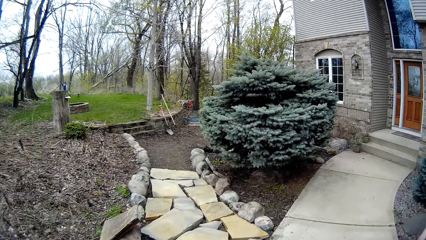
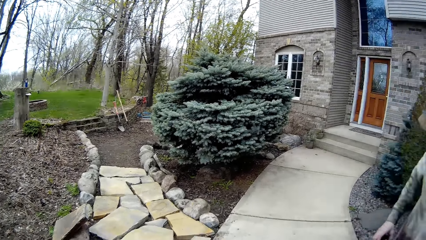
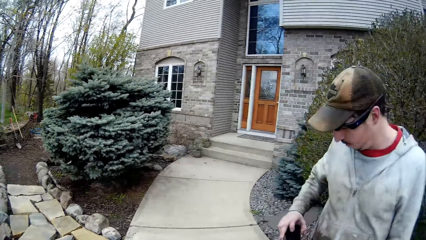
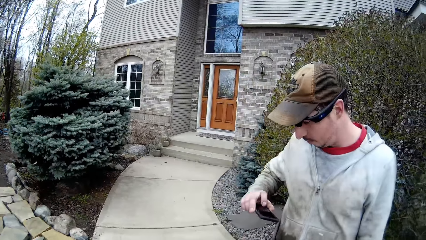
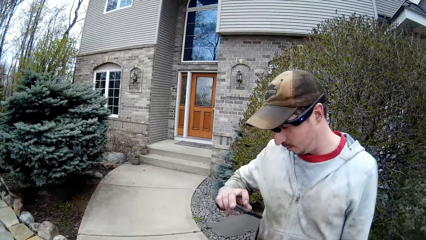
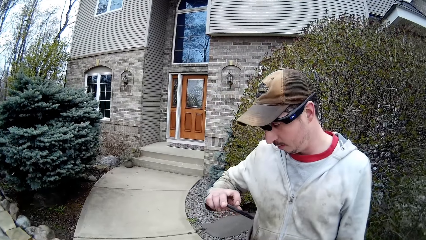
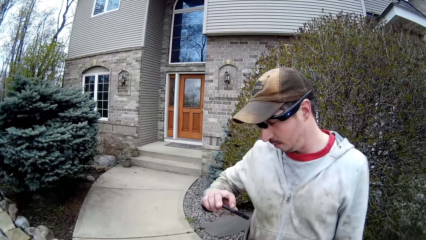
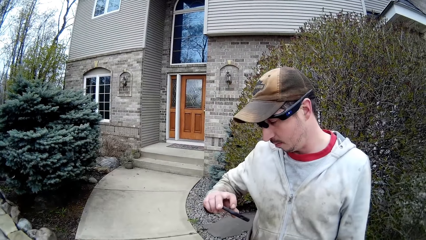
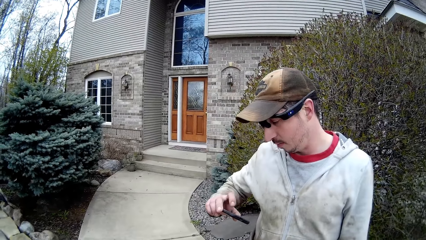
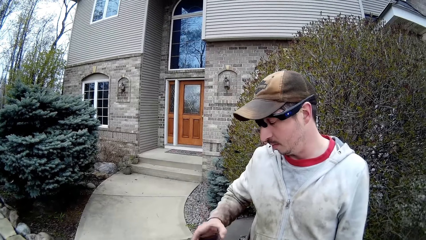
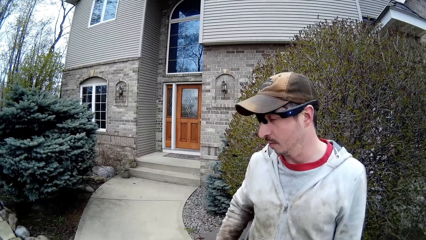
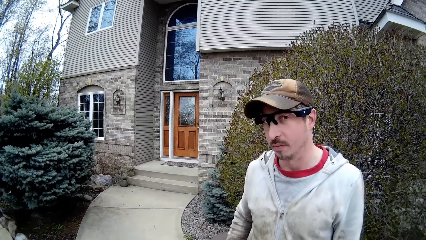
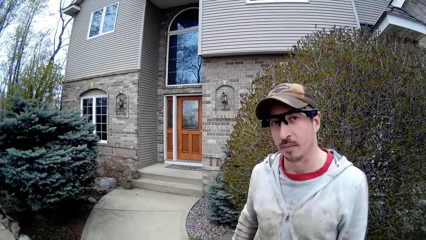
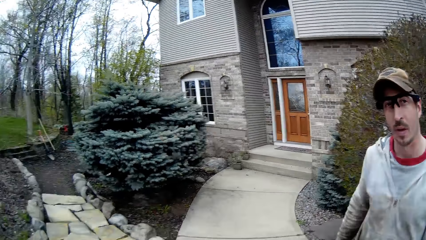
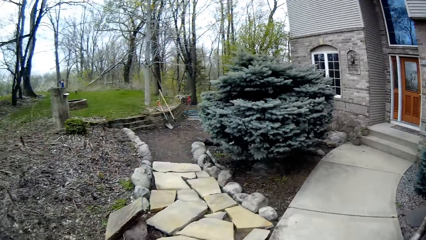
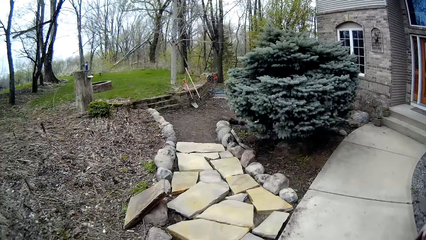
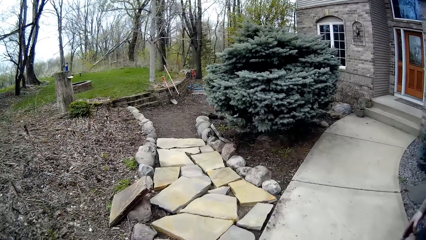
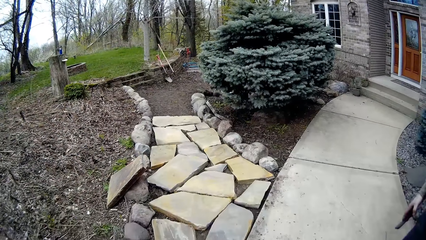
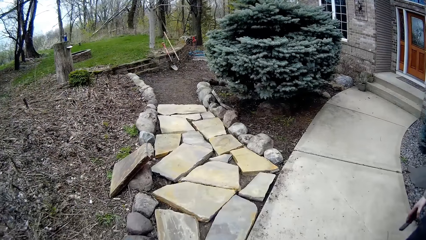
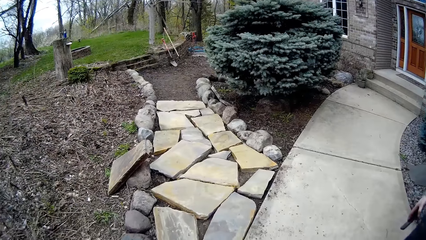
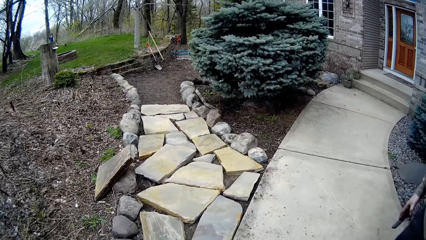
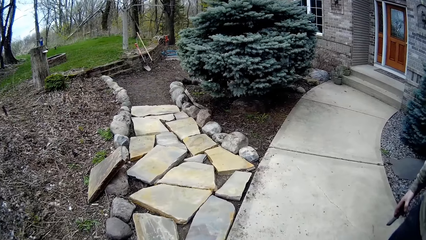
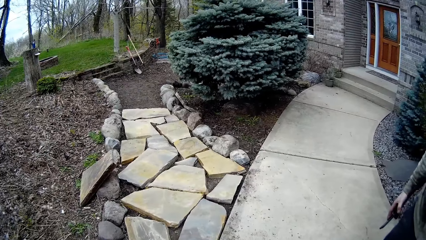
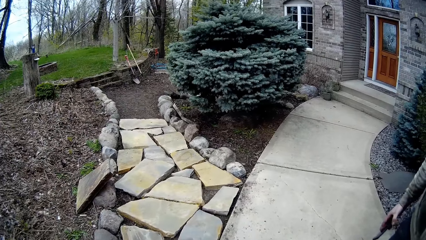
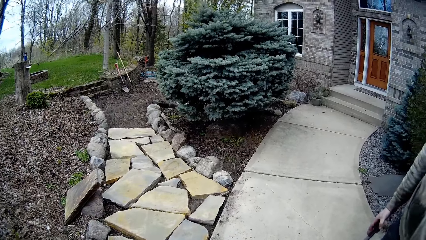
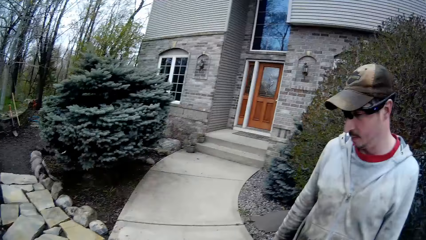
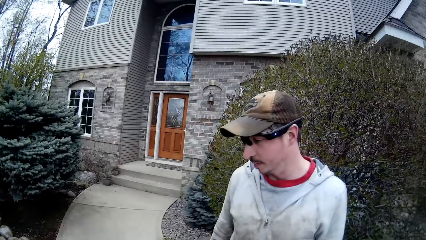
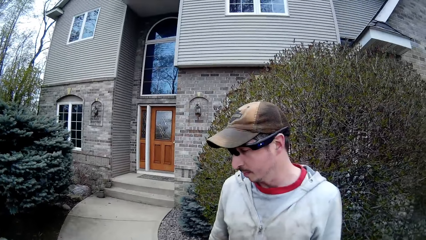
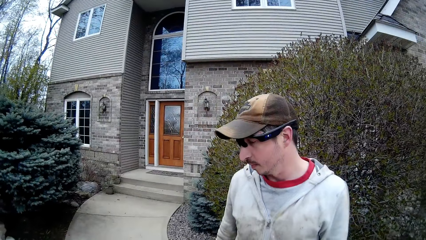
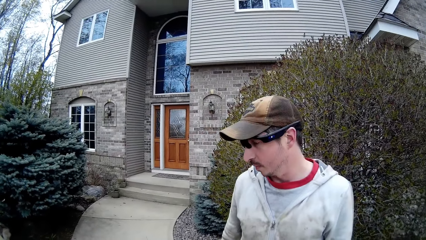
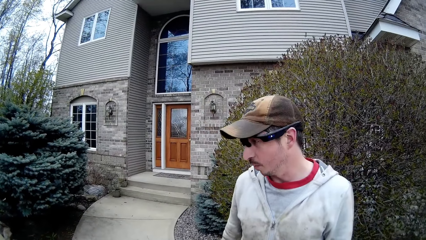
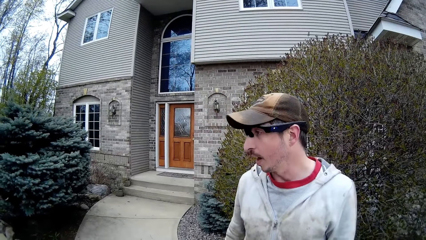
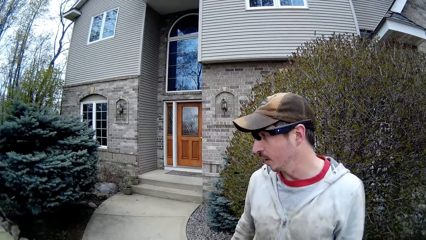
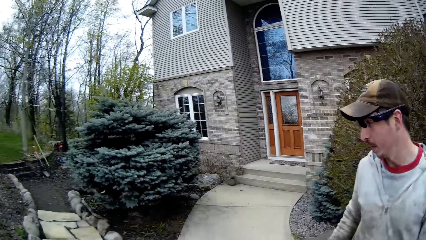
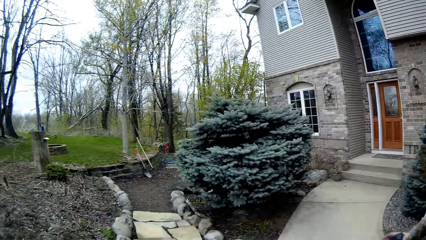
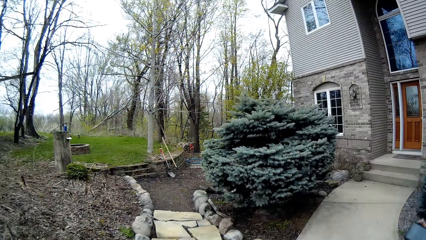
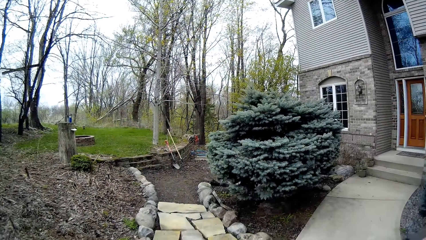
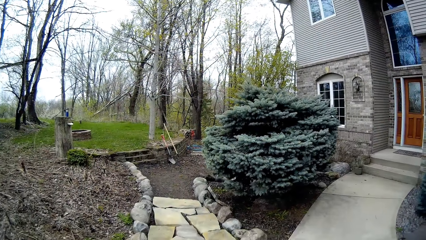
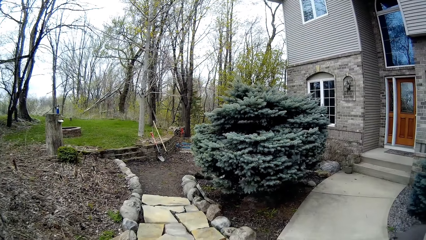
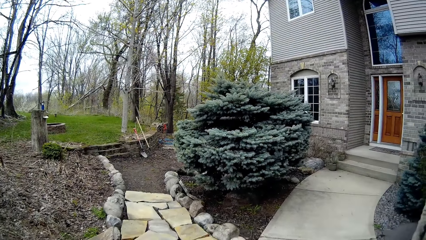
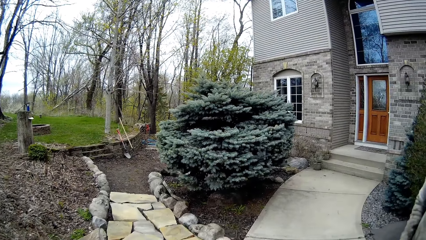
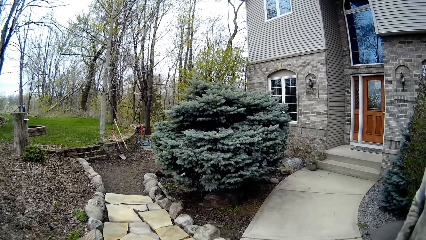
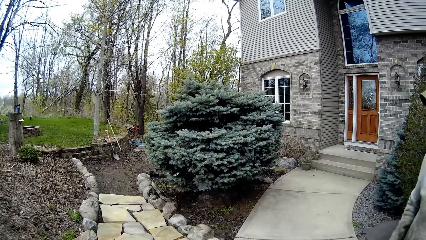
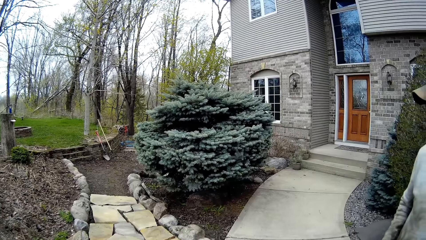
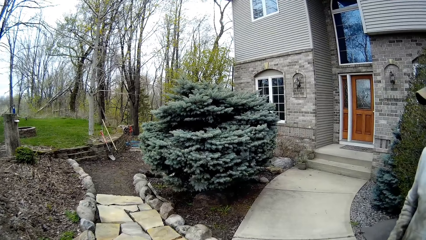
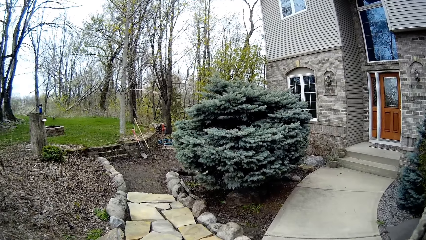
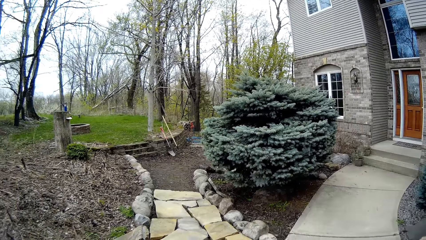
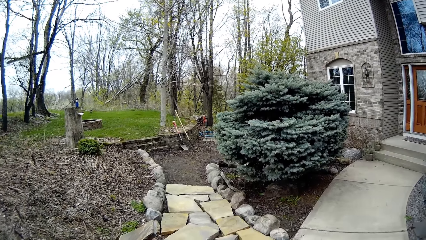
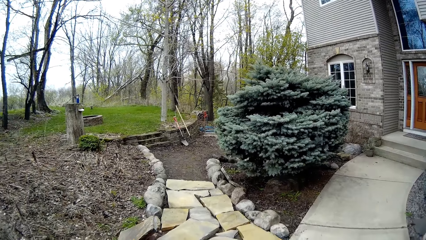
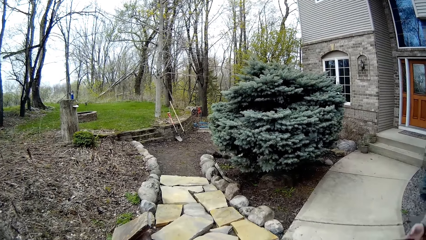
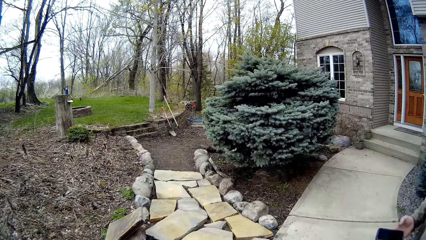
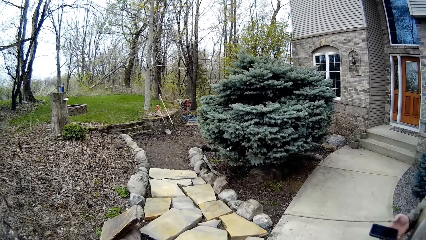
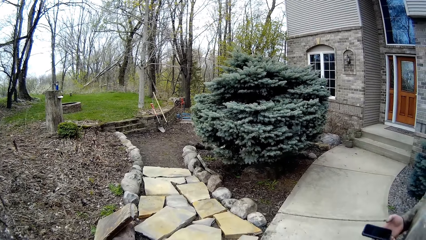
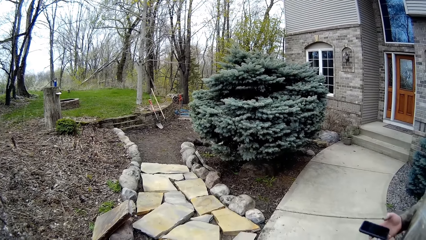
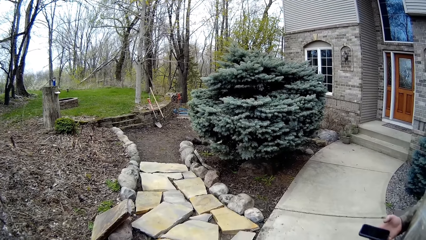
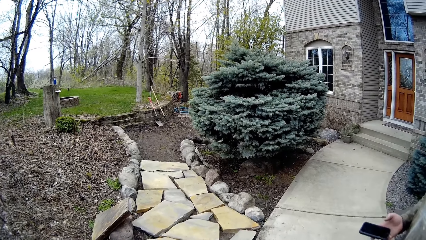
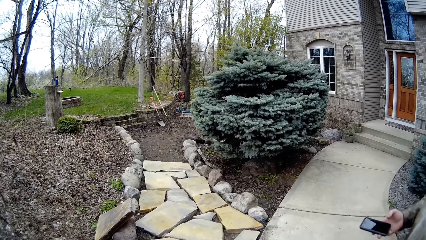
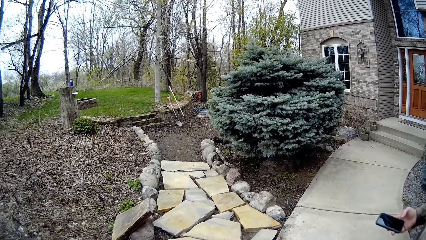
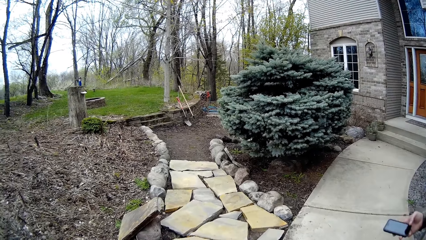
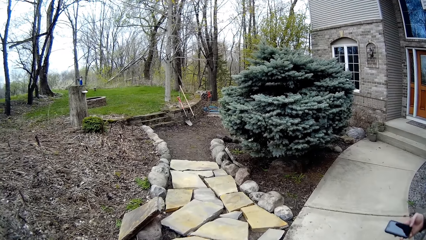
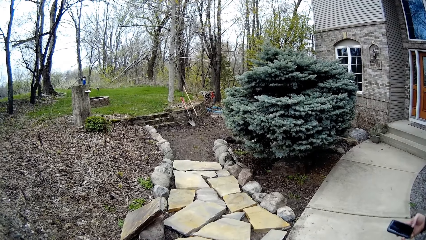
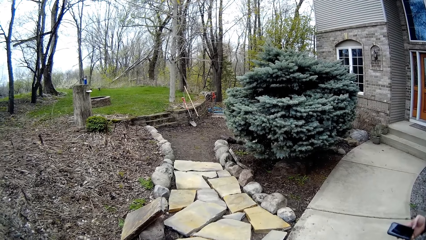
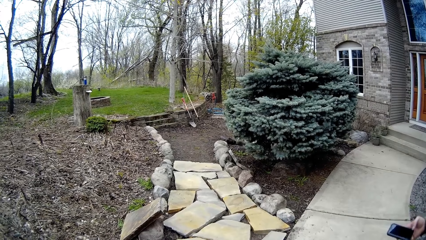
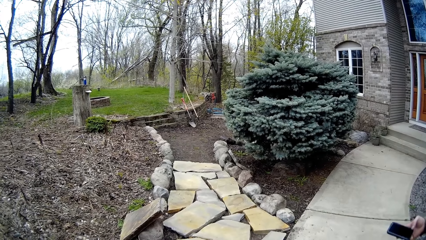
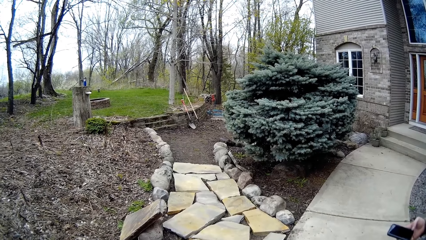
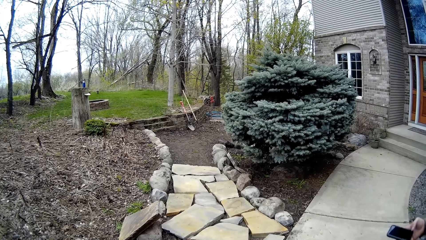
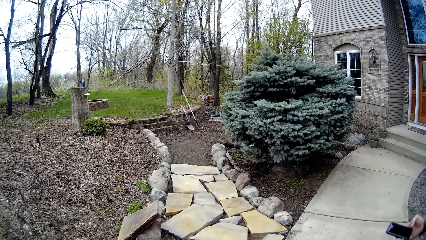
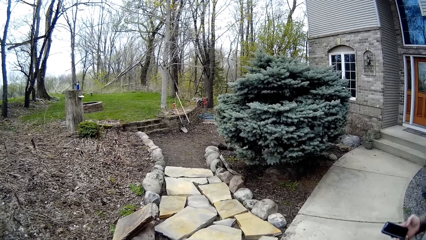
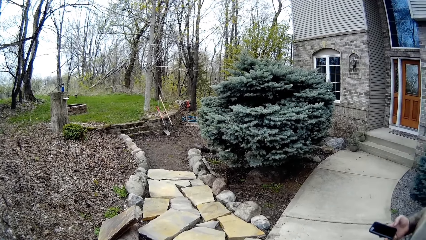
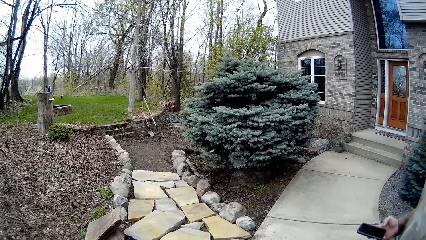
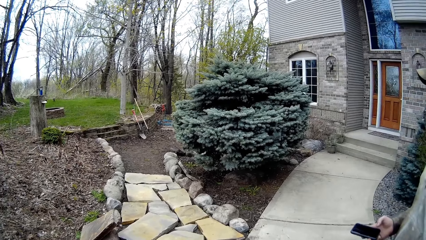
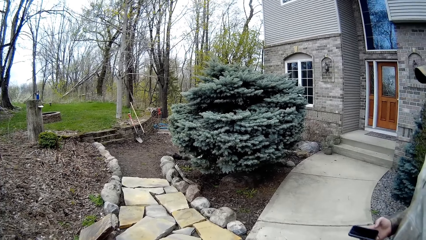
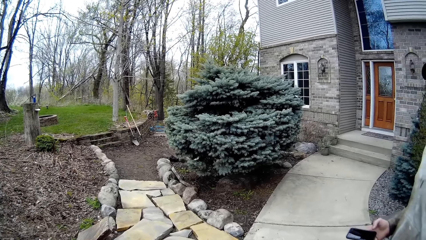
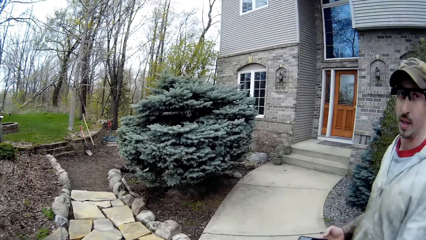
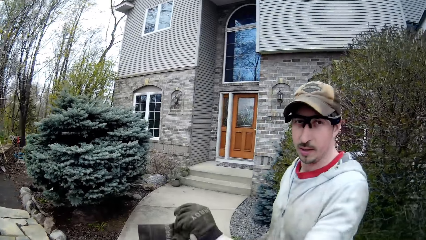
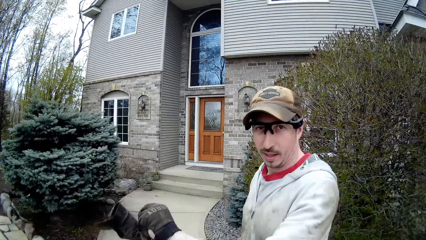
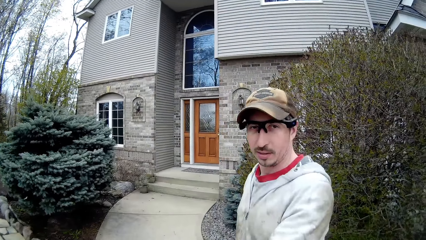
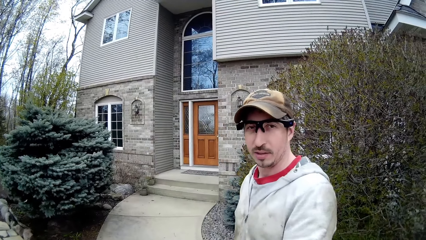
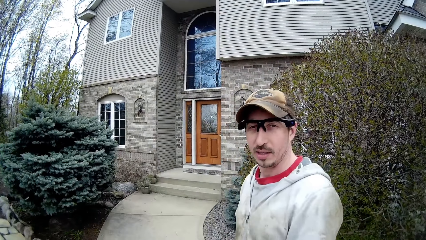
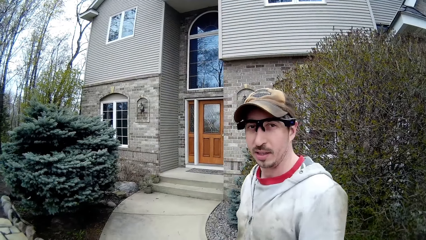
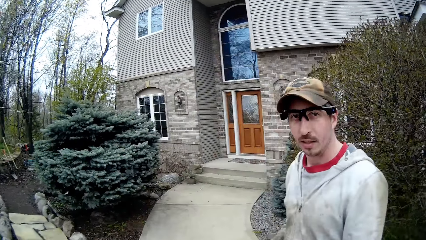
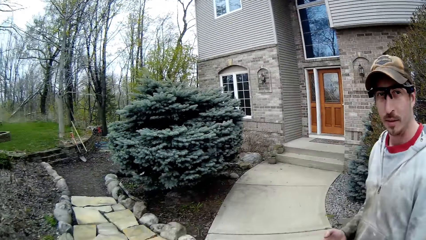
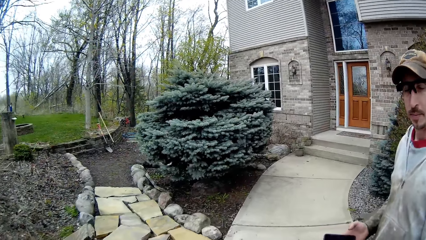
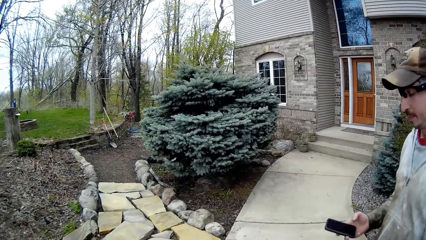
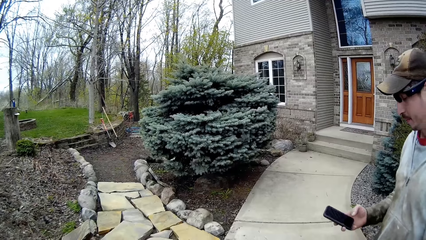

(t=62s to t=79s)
A man removes his cellphone or smartphone from his pocket with his right hand. The camera wearer talks. The man looks at the cellphone. The camera wearer talks. The man looks at the camera wearer. The camera wearer looks around. They talk to the man. They look around. They talk to the man. They look around. The man operates the smartphone. The camera wearer looks around. The man talks to the camera wearer.
